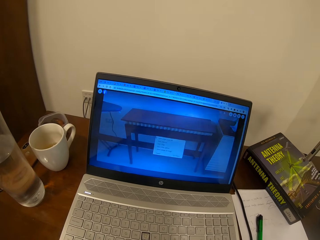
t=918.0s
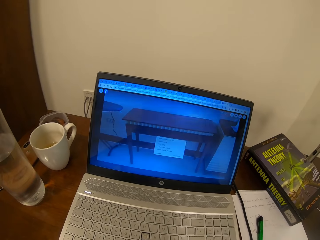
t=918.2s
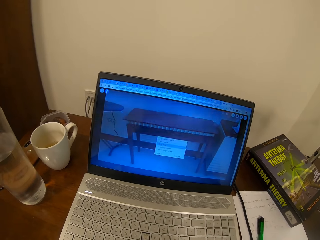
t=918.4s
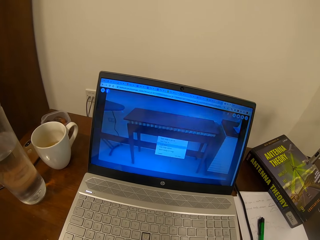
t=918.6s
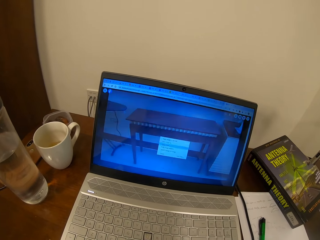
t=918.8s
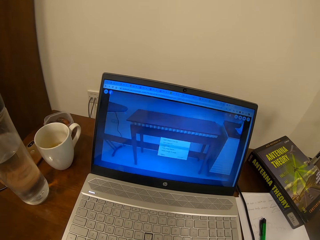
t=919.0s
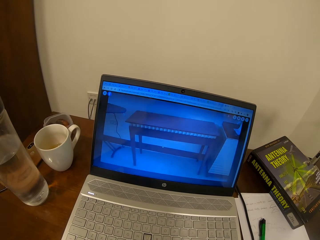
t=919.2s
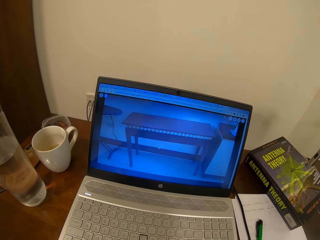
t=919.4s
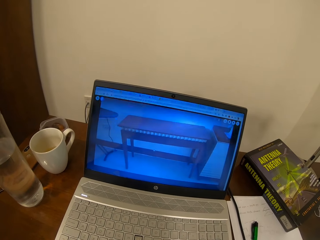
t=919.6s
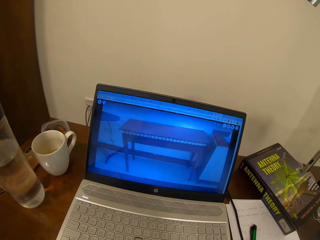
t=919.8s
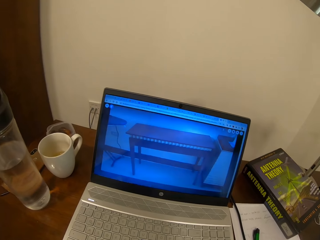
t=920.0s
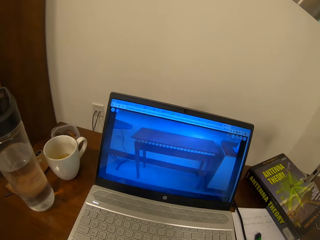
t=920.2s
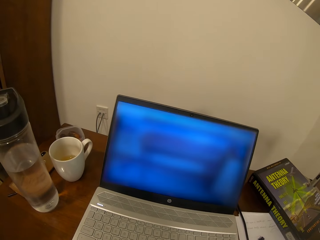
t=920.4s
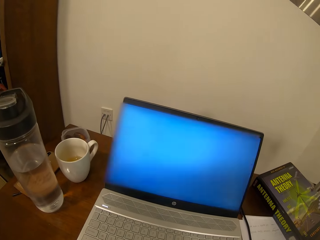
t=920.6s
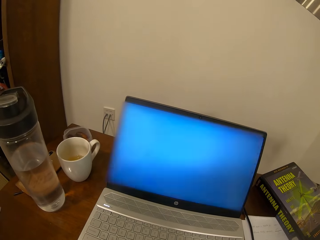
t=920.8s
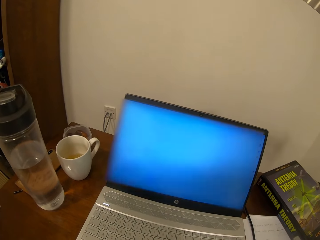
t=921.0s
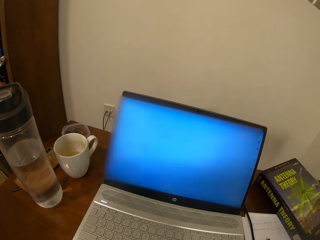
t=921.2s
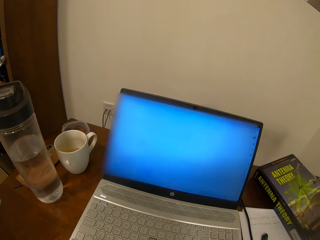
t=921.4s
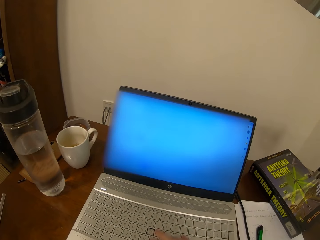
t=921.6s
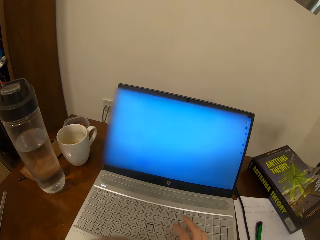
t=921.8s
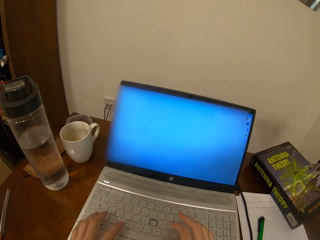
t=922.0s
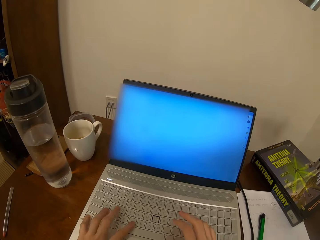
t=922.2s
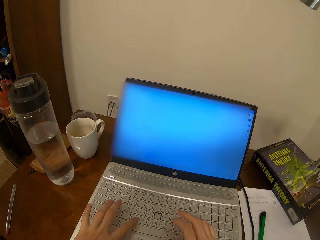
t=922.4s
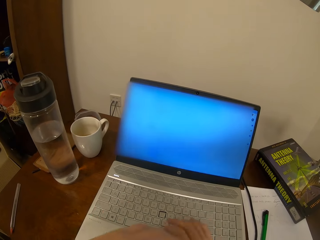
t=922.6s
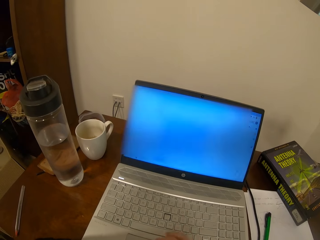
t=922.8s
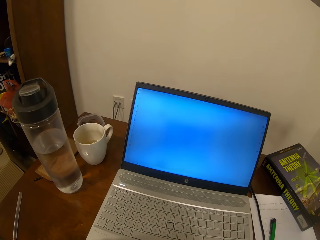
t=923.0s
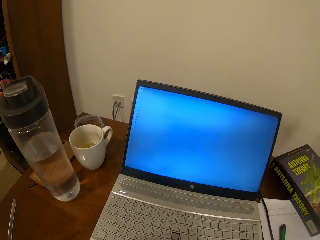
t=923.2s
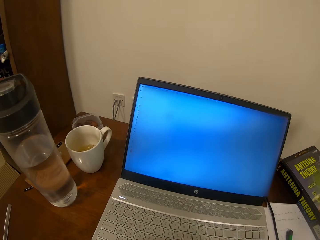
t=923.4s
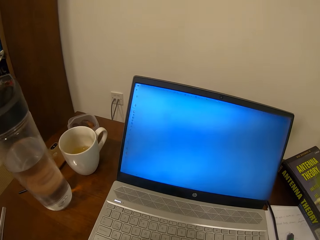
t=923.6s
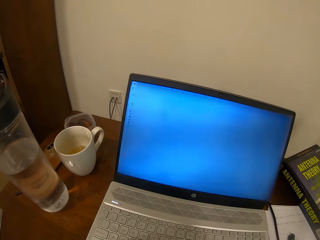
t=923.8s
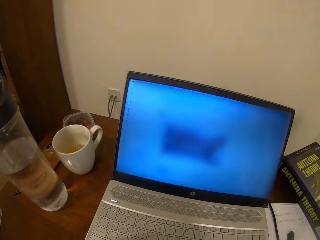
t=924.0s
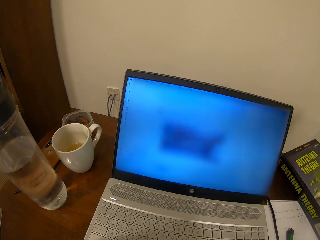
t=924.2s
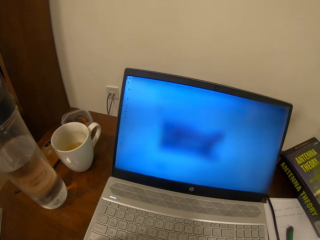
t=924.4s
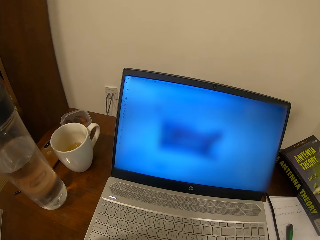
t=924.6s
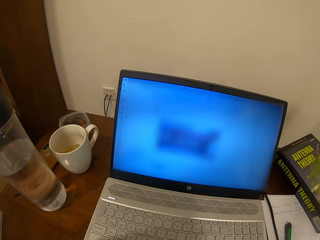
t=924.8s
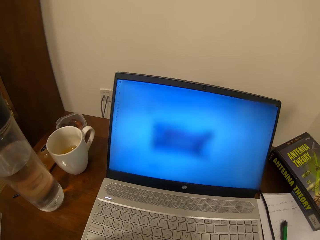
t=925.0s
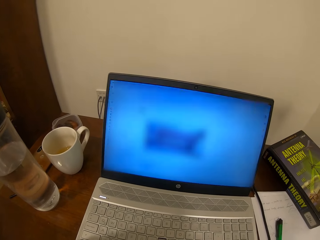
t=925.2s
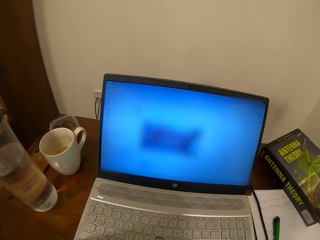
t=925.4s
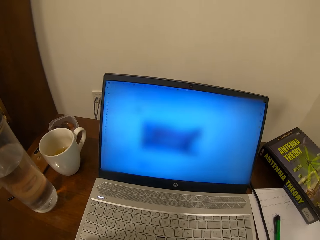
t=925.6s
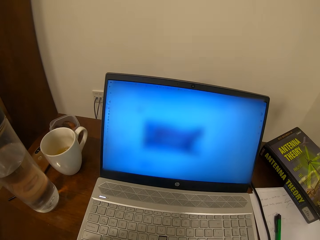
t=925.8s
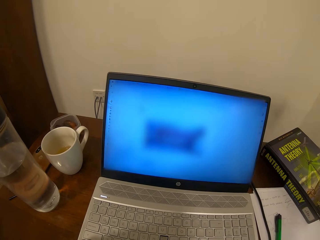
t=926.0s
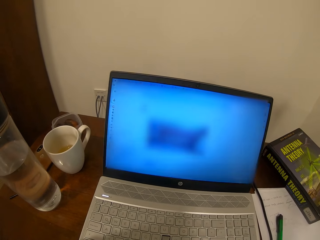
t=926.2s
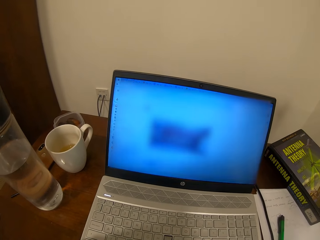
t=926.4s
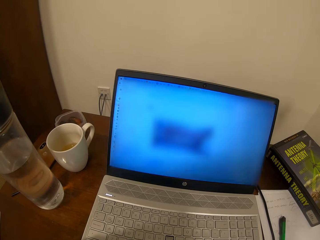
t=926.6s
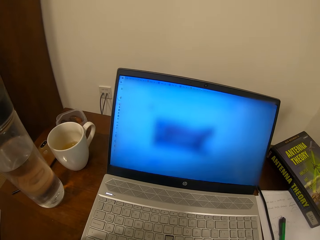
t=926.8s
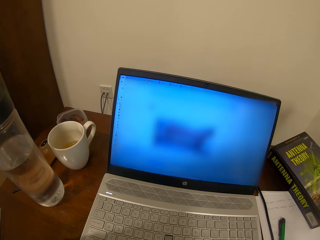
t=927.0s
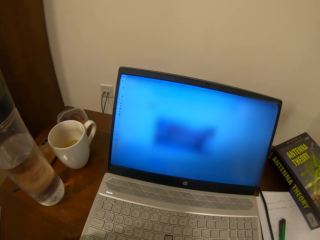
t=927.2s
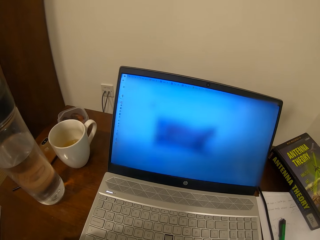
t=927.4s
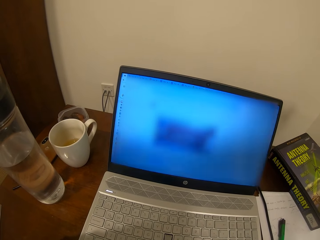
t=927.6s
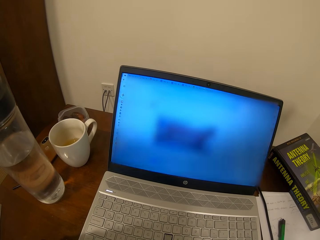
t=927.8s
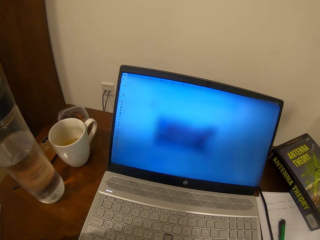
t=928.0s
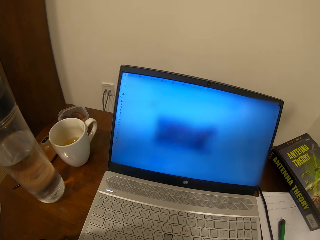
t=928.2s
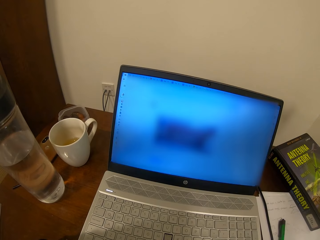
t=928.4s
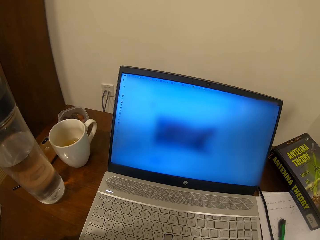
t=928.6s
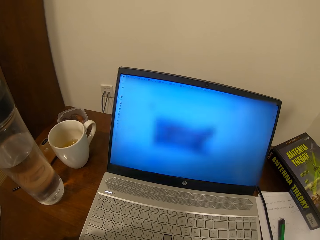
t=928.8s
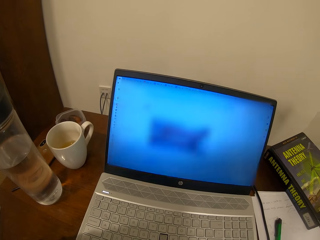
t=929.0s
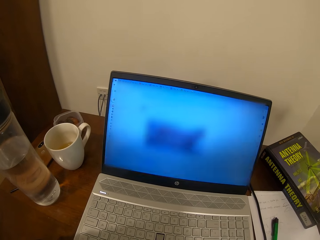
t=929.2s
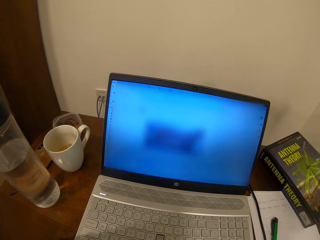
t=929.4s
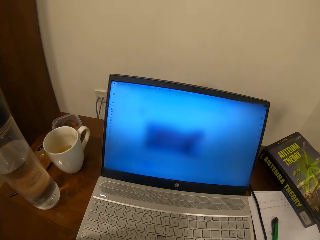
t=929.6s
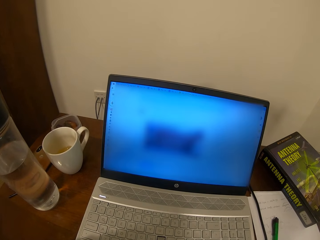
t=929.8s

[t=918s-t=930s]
The camera wearer types on the laptop with both hands. They operate the laptop.

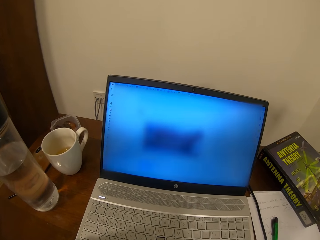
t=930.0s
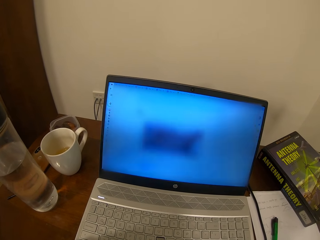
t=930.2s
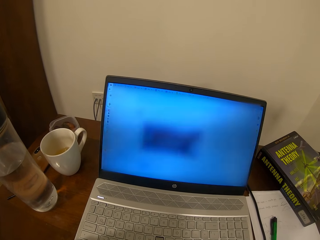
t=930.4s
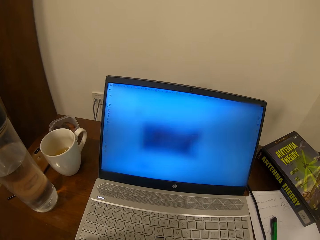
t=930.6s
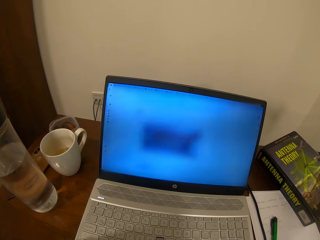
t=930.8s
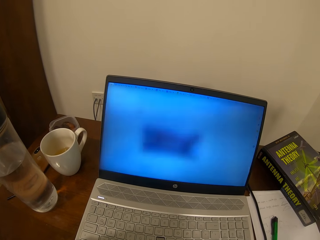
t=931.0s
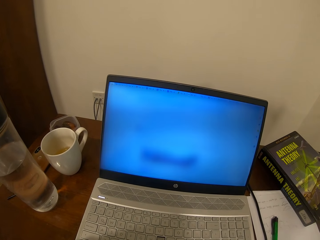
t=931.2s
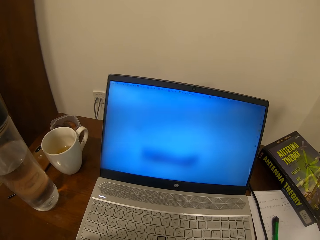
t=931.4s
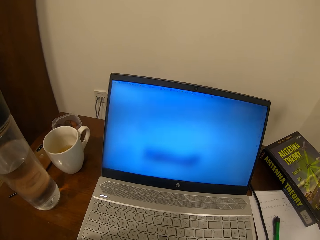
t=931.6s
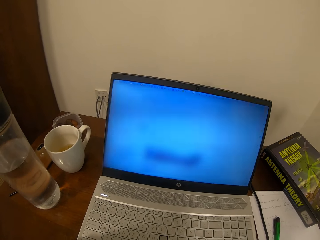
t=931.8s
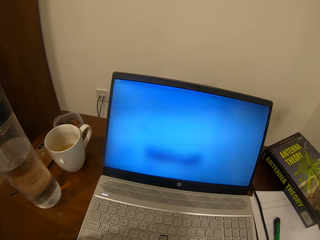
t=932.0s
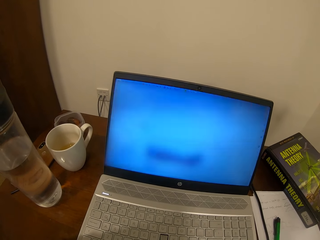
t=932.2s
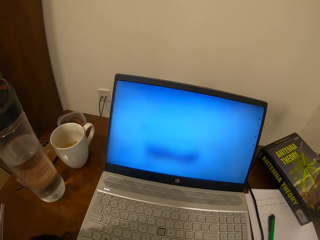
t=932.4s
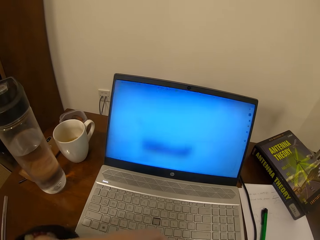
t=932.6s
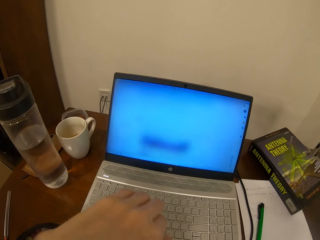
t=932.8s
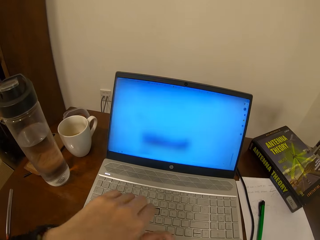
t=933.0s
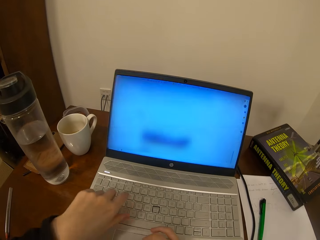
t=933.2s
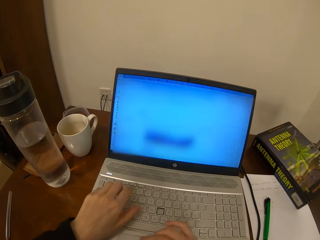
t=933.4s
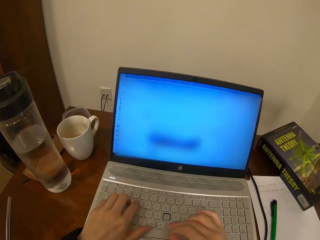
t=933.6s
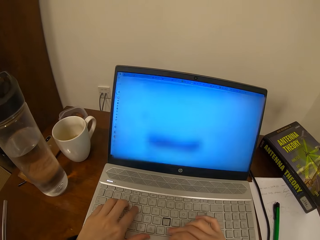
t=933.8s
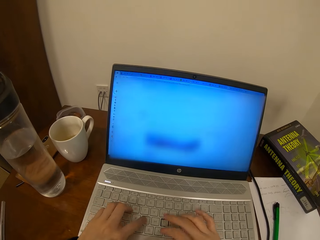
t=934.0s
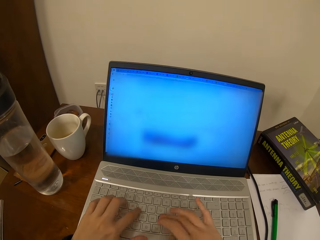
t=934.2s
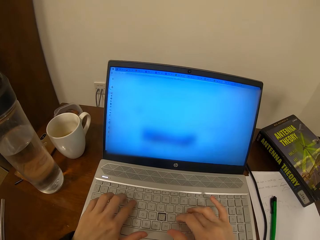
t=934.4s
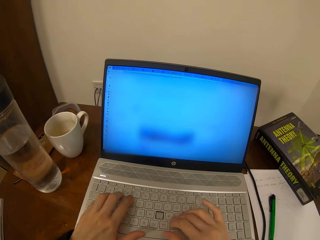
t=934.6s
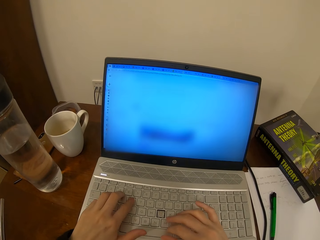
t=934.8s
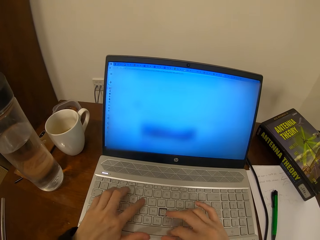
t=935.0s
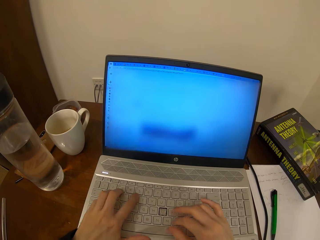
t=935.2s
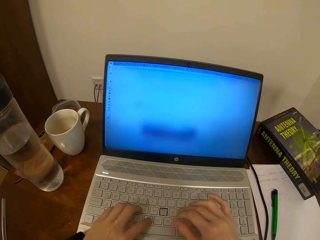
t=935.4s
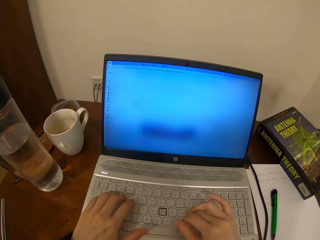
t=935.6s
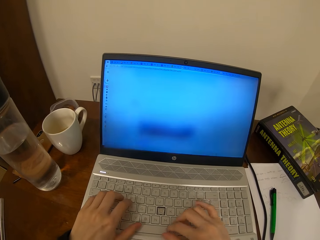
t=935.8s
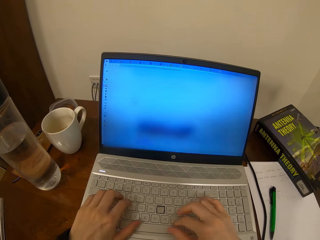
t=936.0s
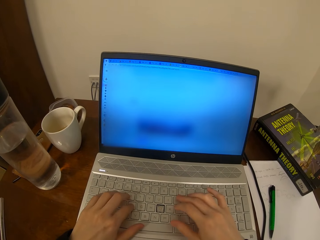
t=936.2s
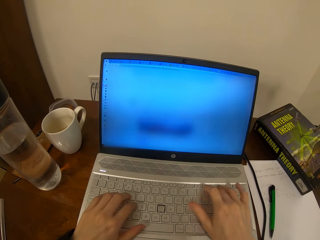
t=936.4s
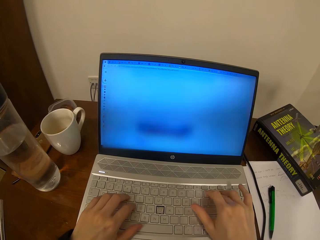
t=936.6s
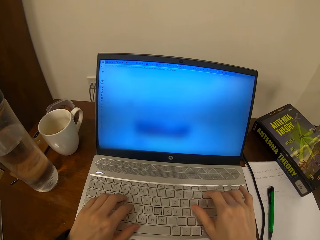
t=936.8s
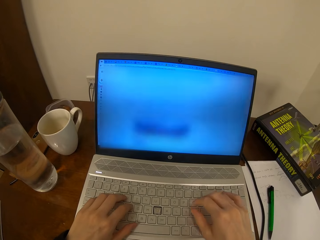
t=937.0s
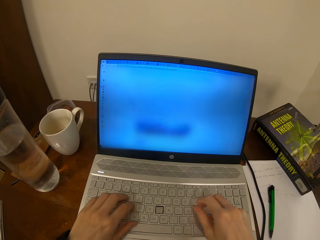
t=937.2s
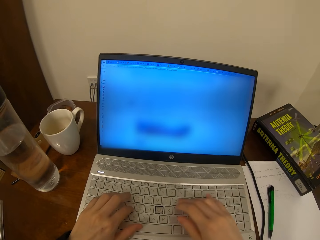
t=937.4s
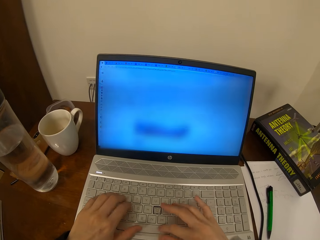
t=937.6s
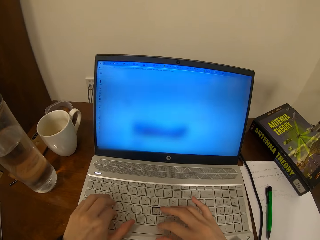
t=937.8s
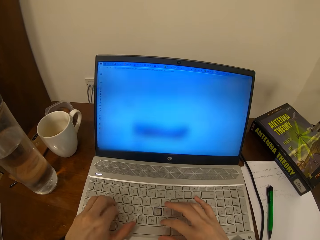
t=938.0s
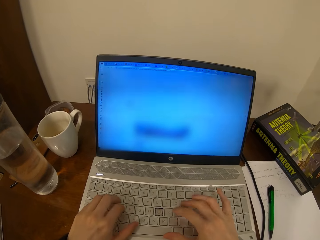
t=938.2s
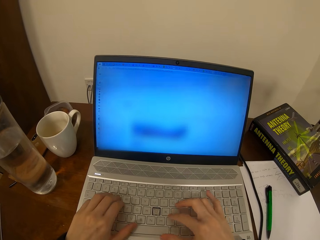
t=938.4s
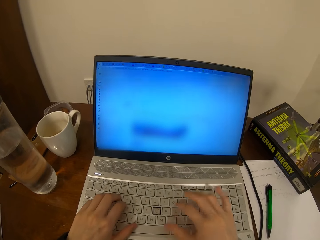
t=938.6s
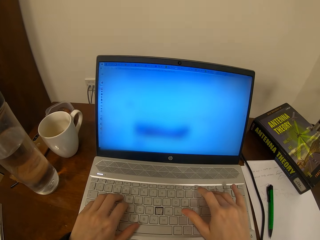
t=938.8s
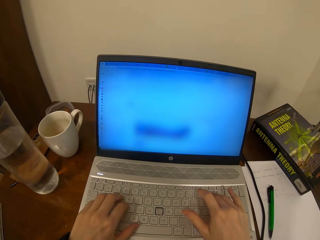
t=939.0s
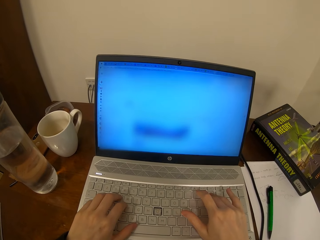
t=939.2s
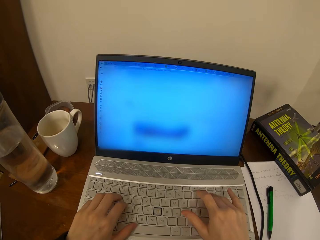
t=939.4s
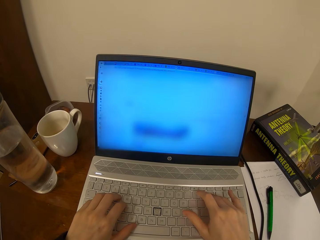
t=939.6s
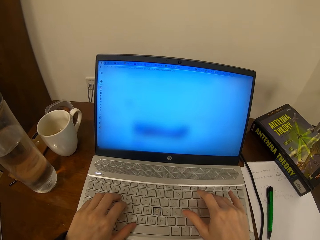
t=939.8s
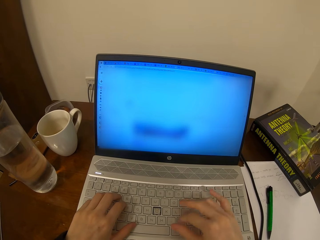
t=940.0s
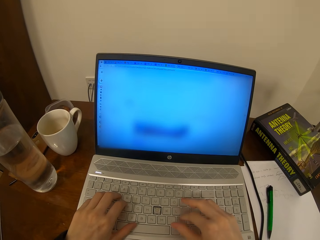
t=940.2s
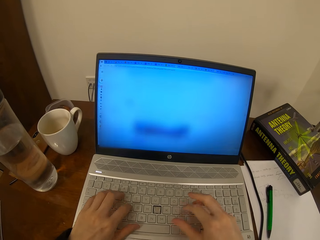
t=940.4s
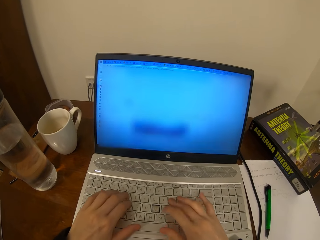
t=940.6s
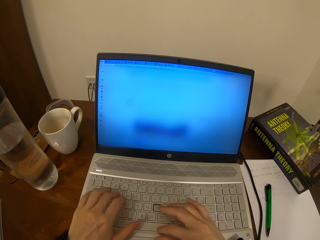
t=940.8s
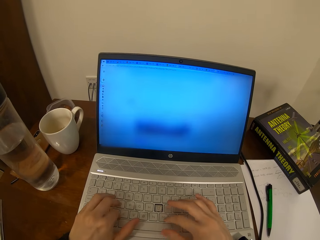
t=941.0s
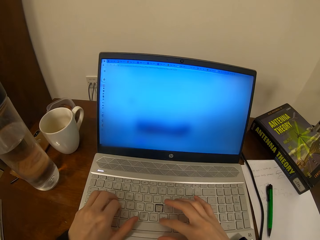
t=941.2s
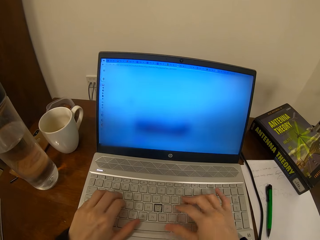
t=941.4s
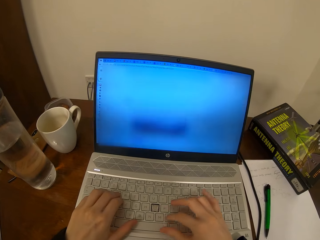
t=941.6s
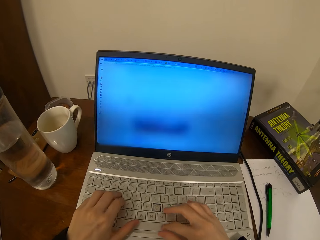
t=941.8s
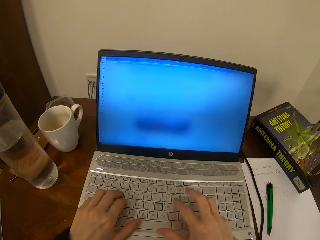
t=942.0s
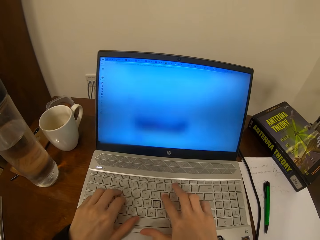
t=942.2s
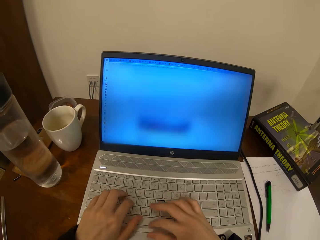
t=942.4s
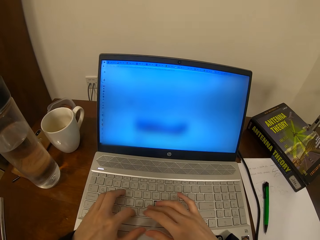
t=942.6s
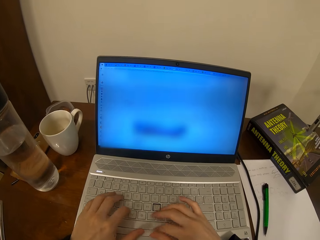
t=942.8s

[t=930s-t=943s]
The camera wearer types on the laptop with both hands.
